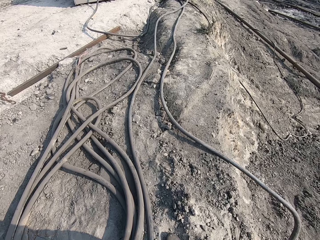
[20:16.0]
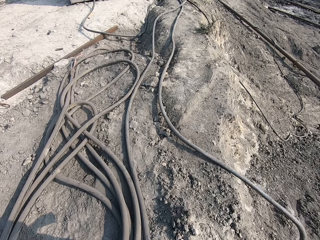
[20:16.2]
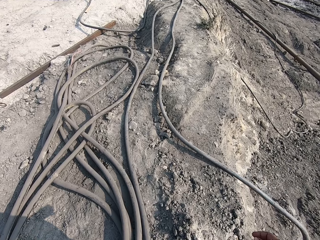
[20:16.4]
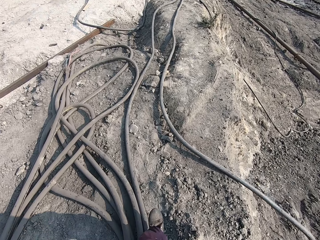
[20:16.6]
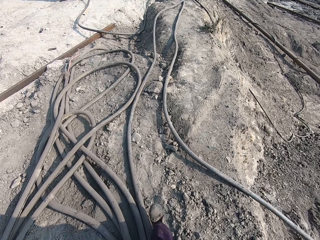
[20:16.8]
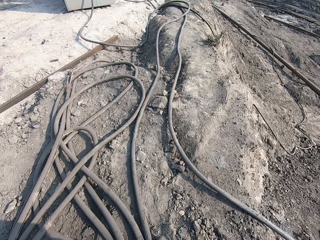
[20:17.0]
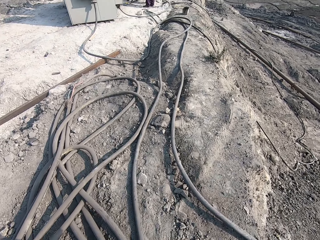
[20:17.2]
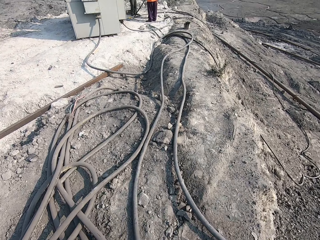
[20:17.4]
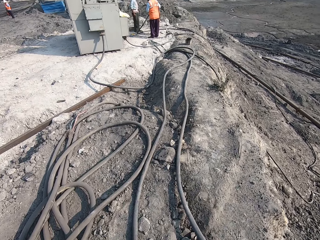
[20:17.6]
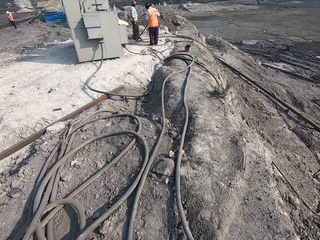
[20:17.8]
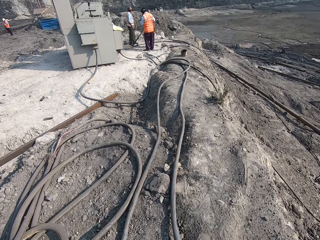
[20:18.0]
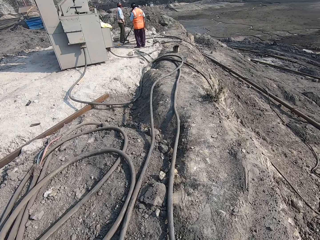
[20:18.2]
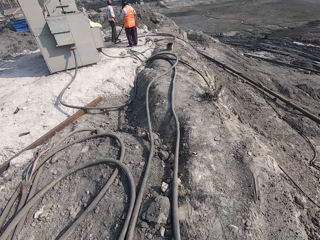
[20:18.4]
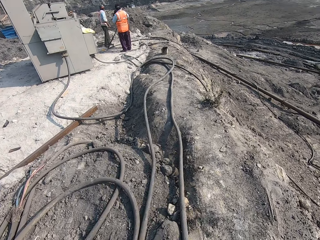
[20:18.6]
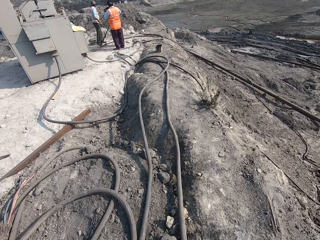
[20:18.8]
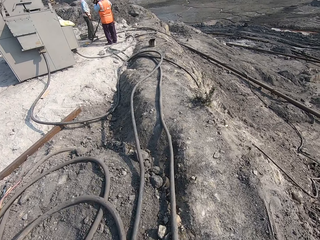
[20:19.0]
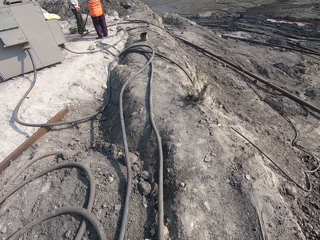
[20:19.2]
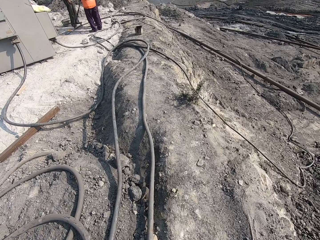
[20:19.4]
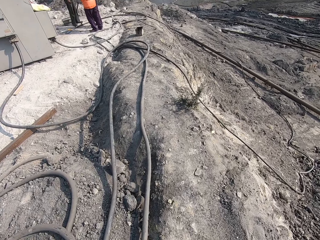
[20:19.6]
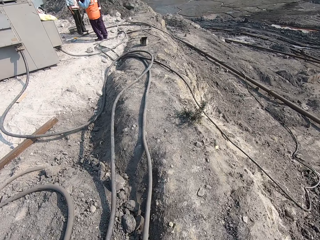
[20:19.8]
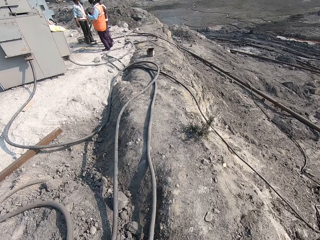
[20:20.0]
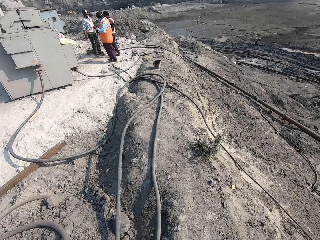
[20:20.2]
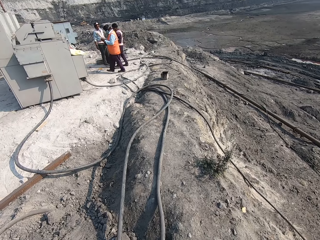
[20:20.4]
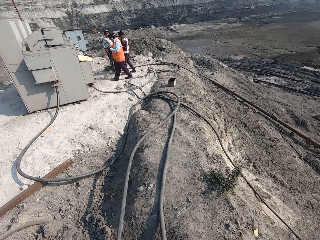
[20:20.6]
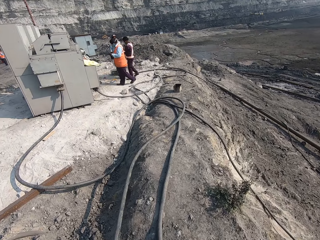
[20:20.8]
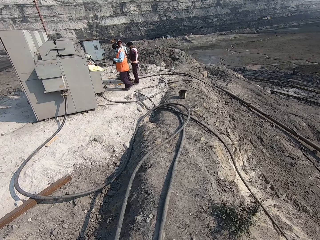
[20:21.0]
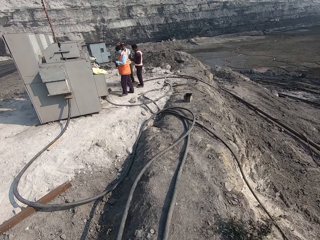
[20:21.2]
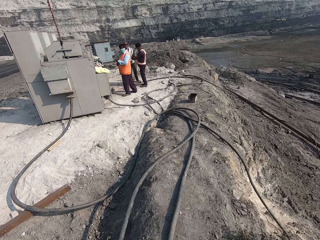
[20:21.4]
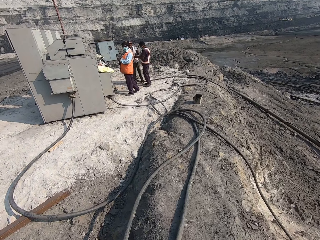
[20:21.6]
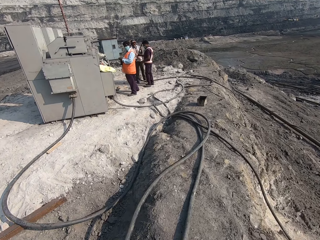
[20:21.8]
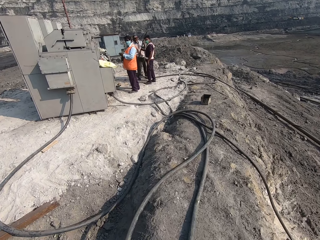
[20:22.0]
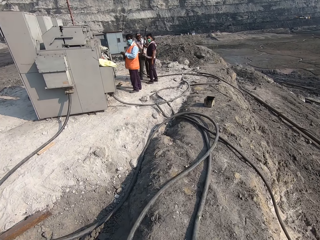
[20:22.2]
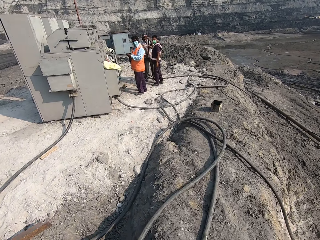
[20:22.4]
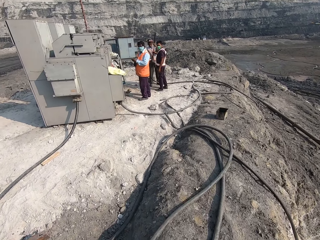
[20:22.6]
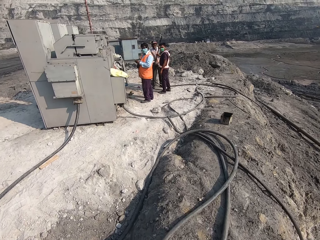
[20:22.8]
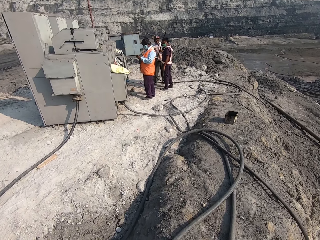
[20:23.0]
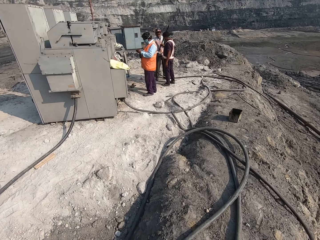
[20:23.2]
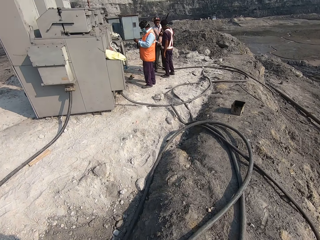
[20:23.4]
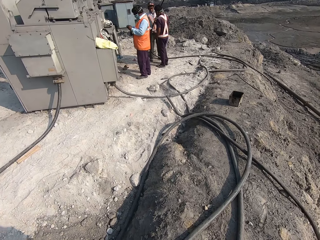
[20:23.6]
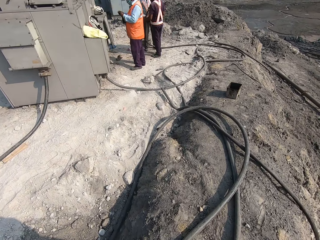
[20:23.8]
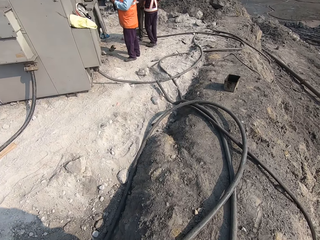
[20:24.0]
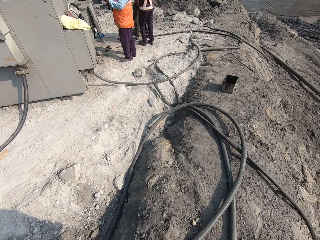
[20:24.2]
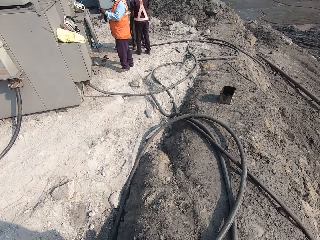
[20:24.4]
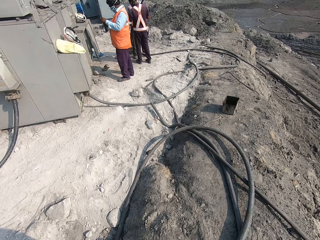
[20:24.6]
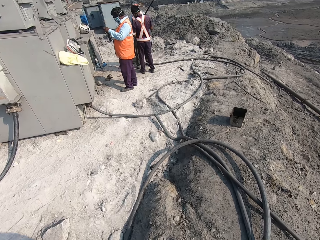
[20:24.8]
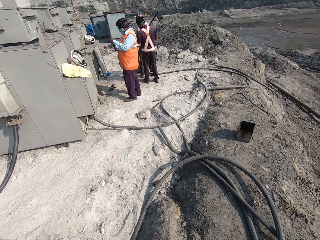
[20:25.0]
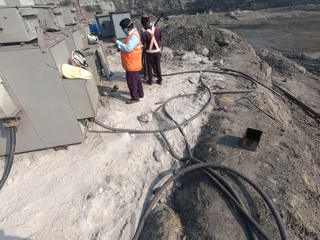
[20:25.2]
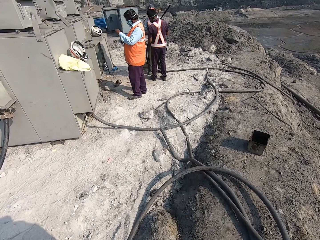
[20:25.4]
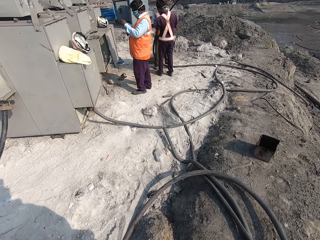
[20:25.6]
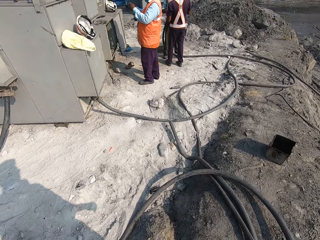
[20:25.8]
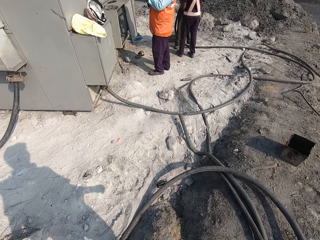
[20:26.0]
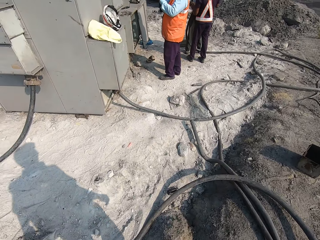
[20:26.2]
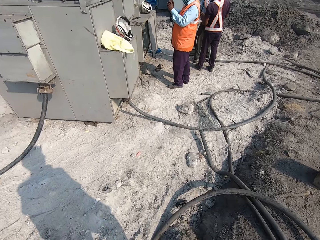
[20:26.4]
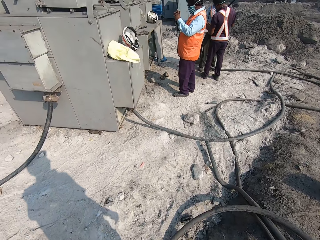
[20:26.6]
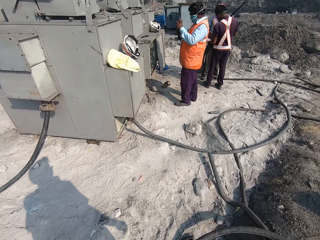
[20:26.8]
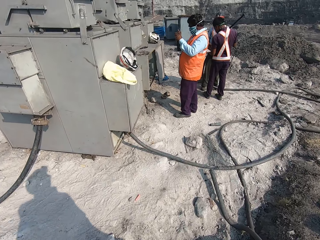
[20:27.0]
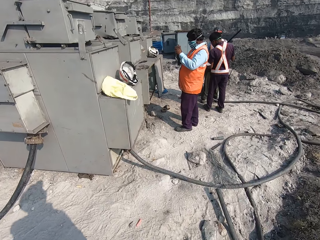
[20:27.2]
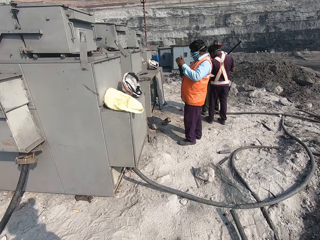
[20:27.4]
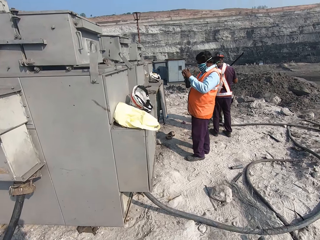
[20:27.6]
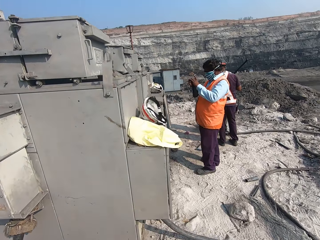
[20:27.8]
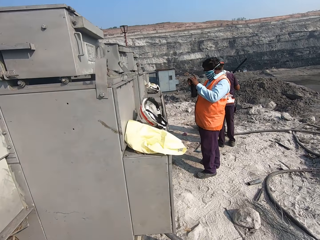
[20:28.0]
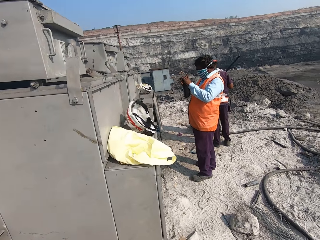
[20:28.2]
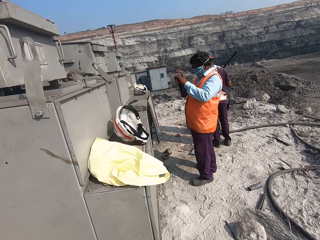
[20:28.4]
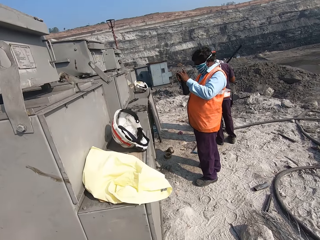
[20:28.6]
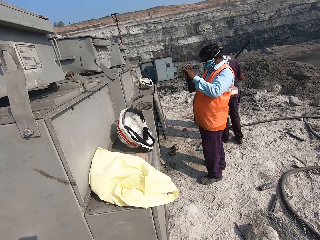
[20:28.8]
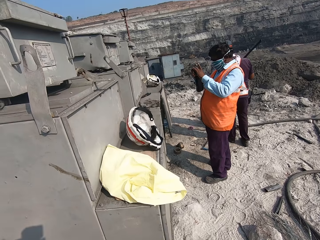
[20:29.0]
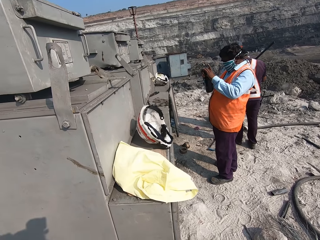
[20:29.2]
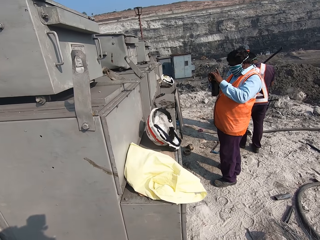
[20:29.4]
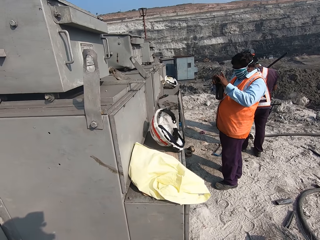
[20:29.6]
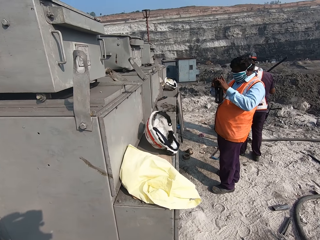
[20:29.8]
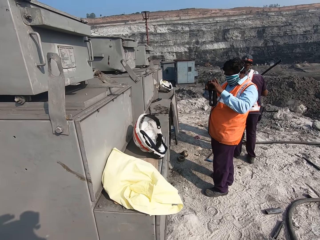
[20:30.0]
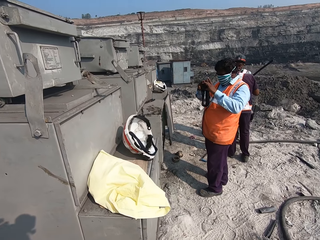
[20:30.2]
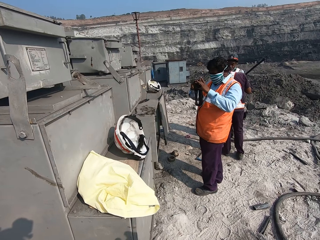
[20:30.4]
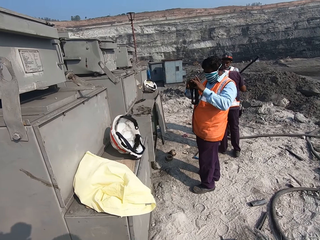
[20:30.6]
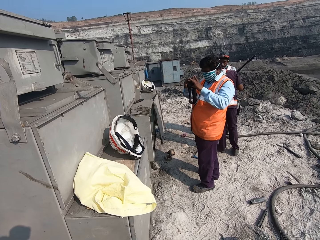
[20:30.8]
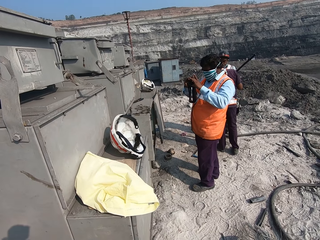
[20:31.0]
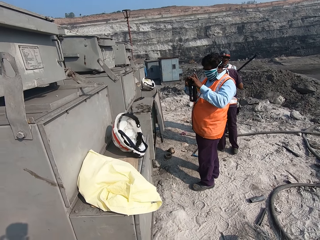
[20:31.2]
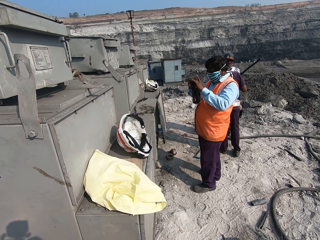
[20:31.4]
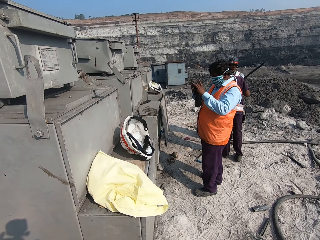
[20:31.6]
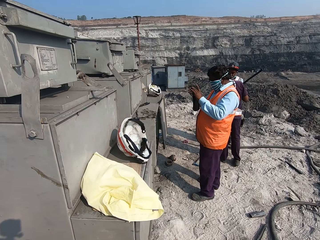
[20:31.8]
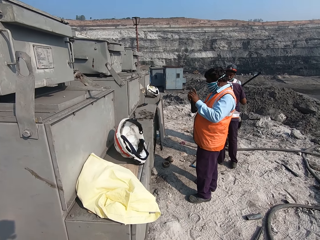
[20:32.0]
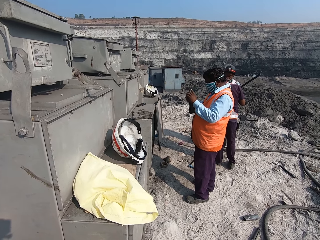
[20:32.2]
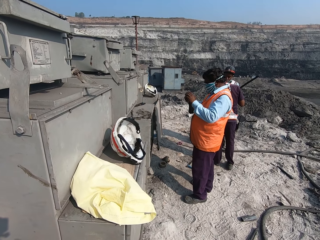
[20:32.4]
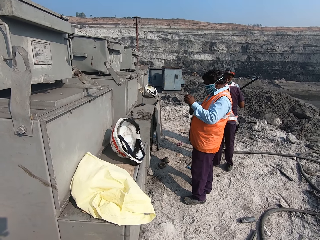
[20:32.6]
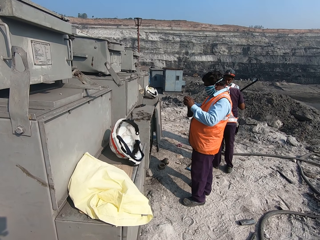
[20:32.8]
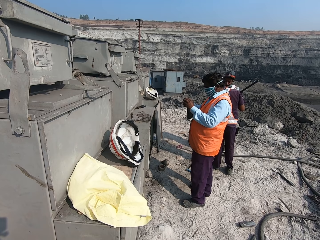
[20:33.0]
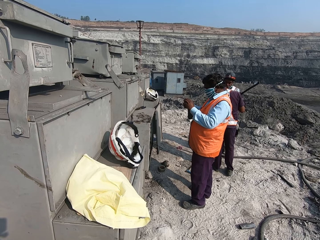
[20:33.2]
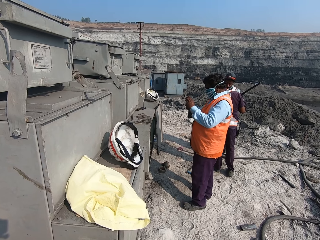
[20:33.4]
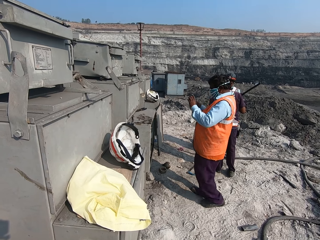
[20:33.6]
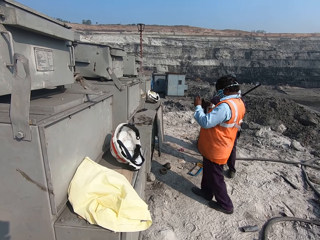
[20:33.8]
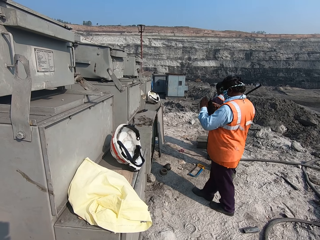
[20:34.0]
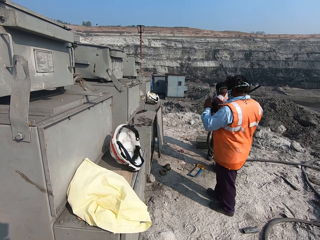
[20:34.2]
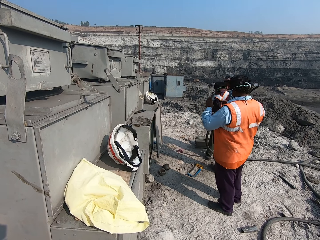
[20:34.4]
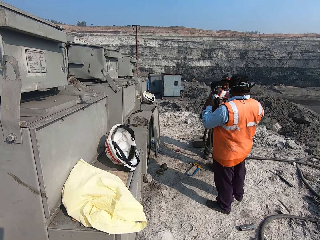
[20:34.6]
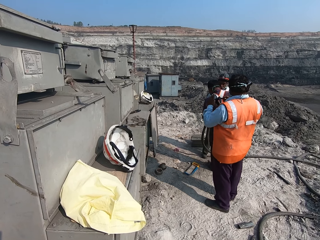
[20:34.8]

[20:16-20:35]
The camera wearer talks to people. They look at the people.

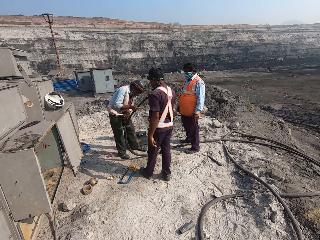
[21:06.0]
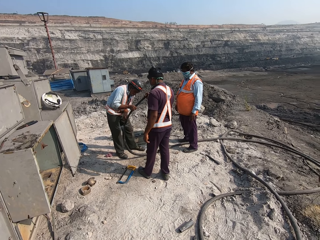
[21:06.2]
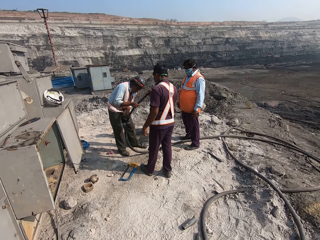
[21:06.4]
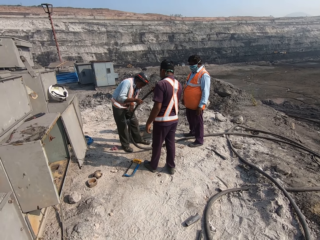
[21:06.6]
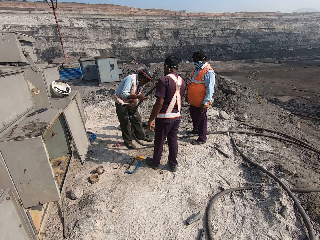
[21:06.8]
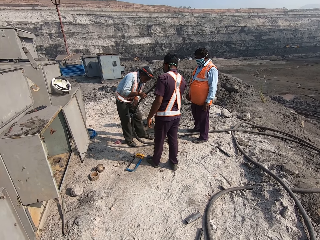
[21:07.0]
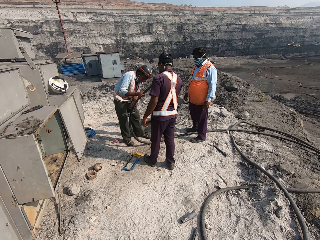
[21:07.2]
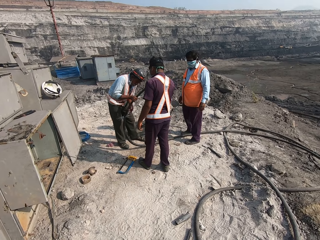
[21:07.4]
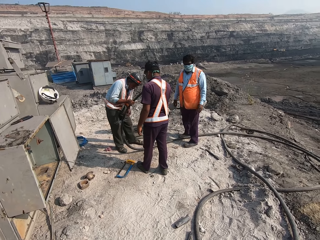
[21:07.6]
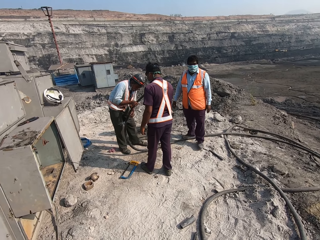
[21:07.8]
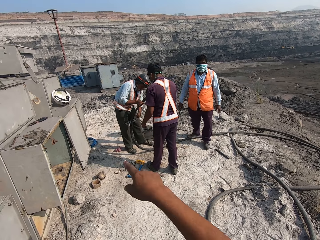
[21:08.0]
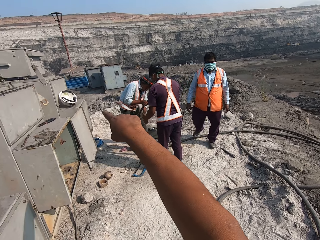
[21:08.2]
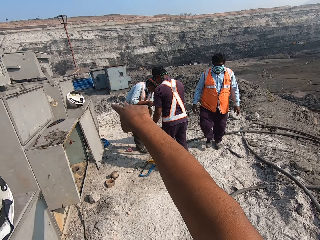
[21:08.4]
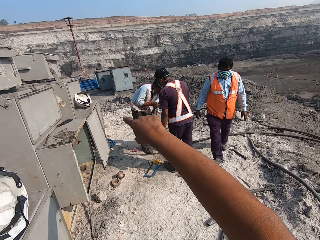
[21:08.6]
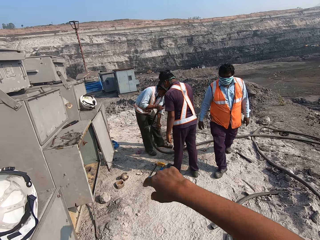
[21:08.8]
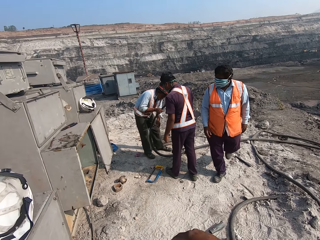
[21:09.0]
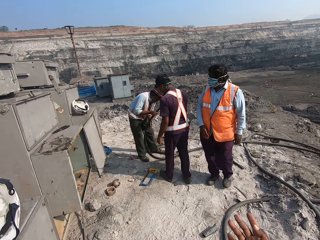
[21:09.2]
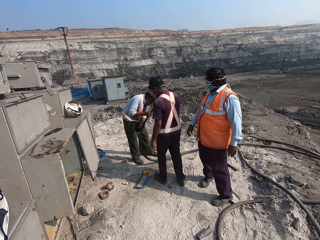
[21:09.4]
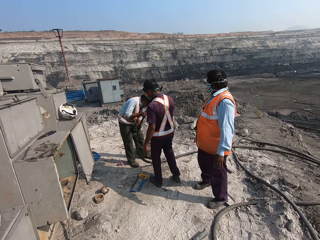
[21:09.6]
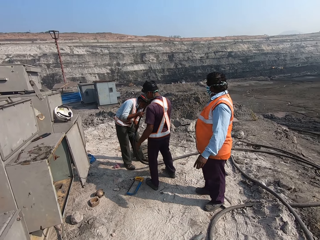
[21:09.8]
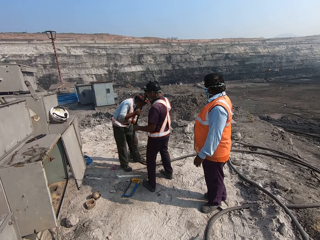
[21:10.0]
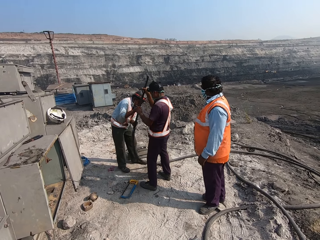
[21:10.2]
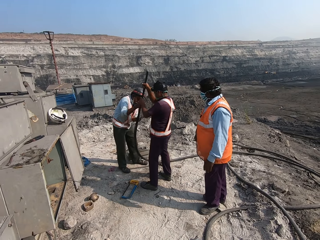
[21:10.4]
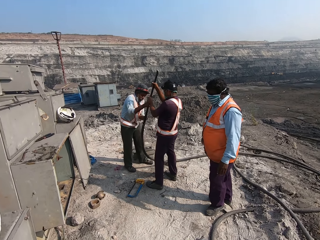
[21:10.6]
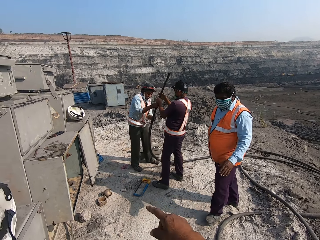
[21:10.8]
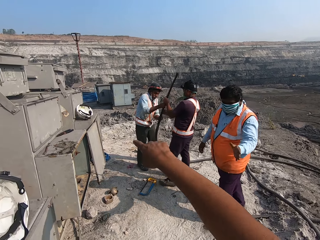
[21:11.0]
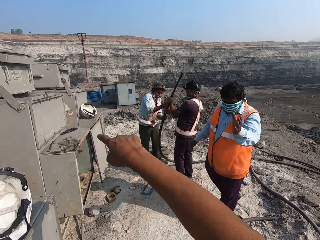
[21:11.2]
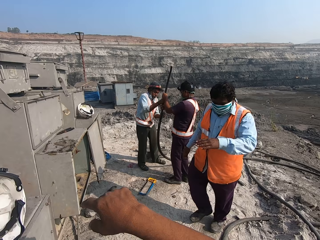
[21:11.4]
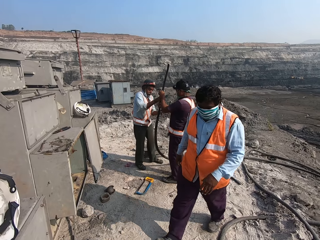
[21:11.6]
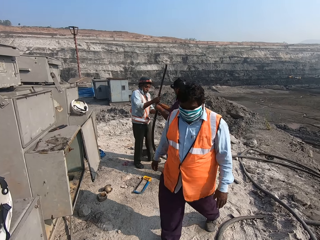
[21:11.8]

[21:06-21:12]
The camera wearer points his right finger. He speaks to a man with gestures. The man looks back, walks on the ground, and speaks with gestures to the camera wearer.
